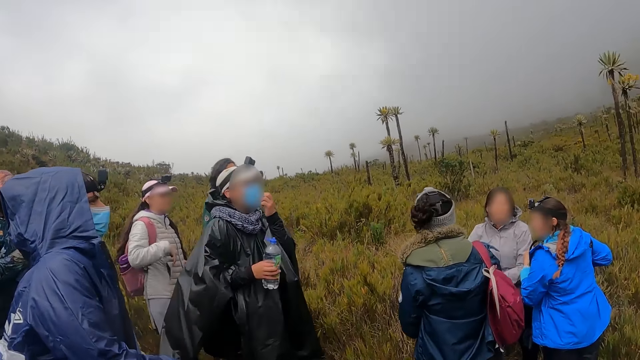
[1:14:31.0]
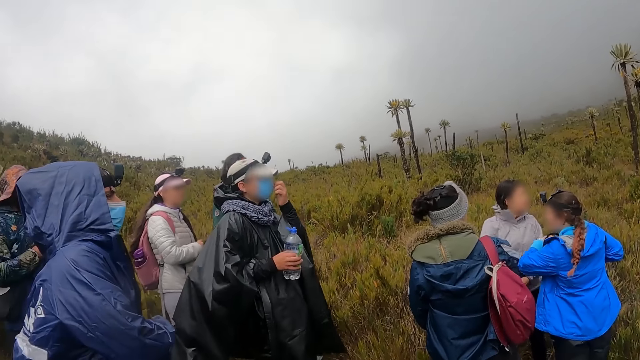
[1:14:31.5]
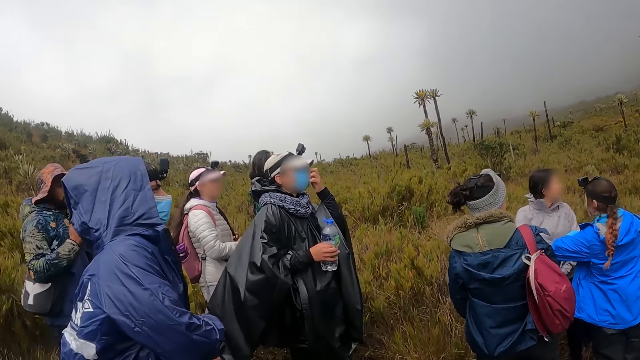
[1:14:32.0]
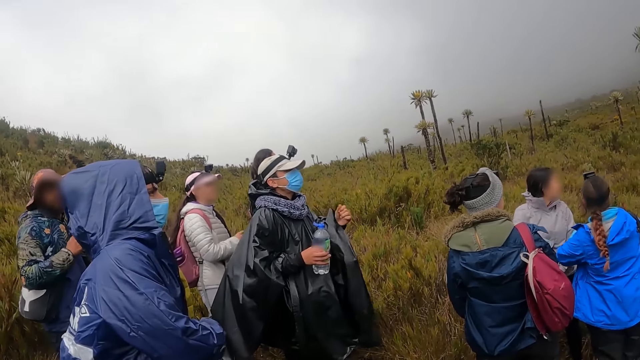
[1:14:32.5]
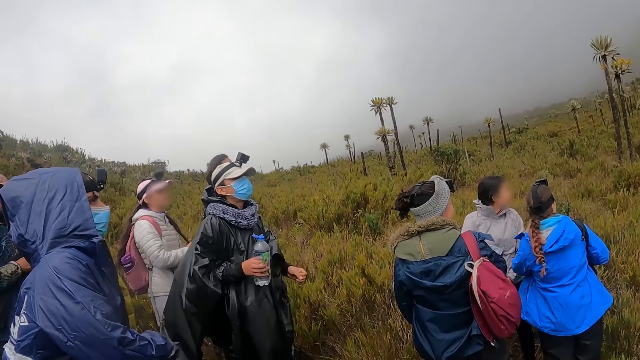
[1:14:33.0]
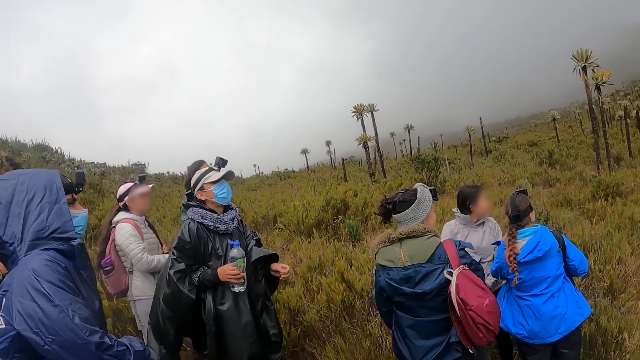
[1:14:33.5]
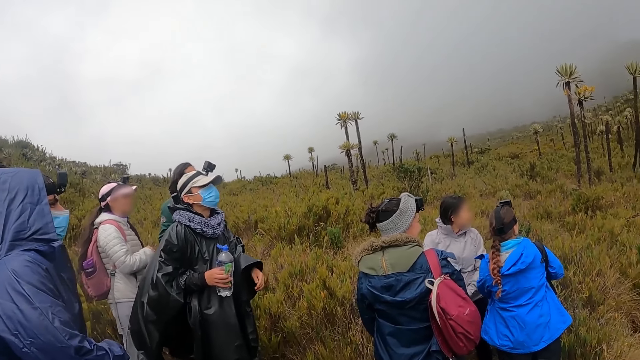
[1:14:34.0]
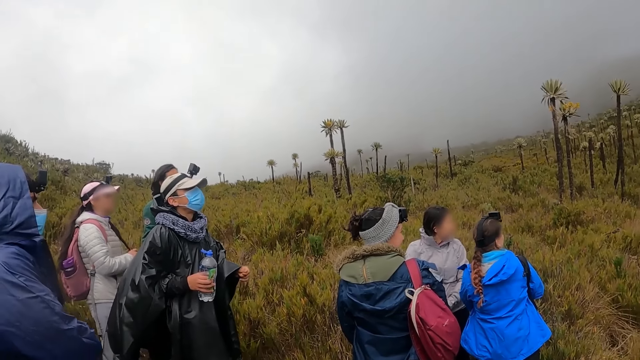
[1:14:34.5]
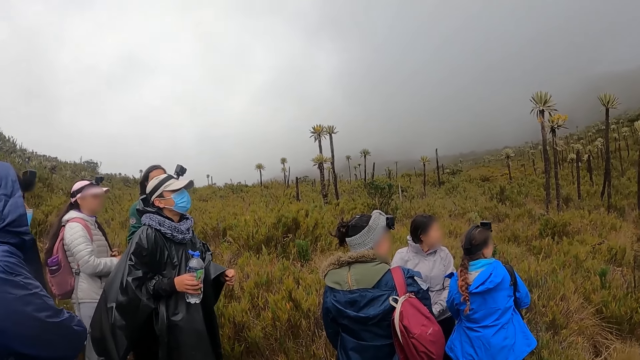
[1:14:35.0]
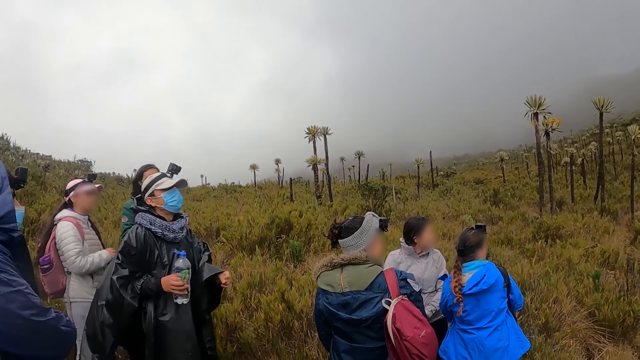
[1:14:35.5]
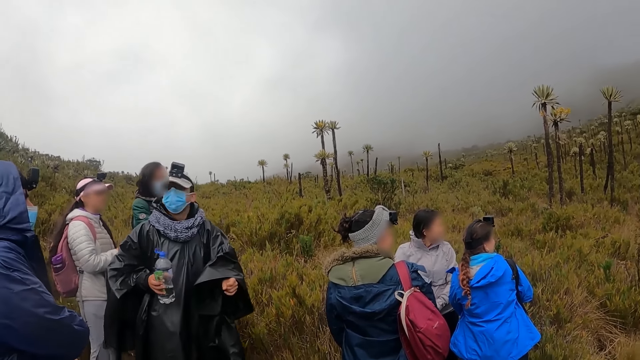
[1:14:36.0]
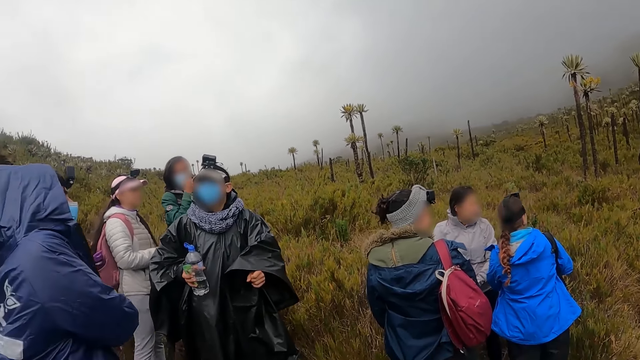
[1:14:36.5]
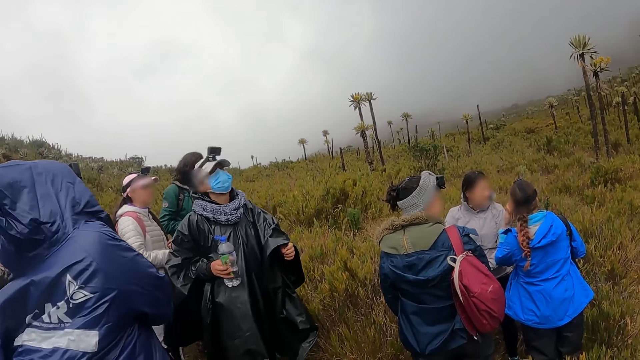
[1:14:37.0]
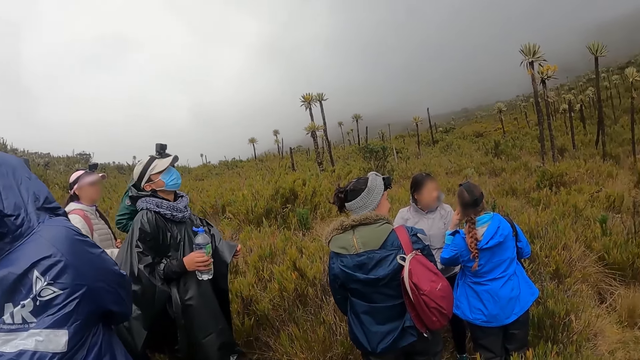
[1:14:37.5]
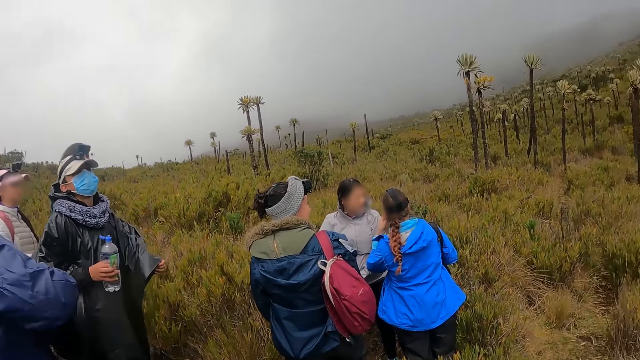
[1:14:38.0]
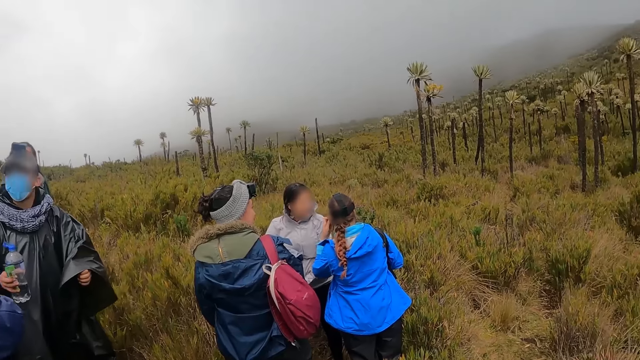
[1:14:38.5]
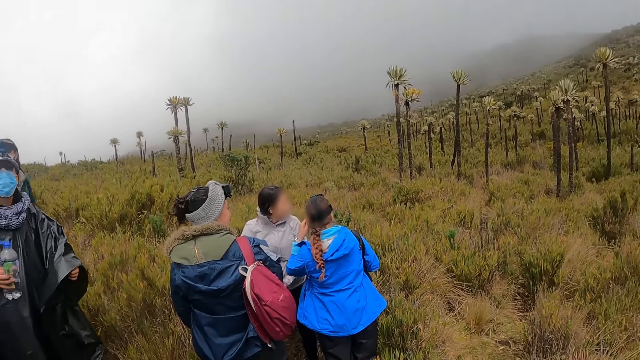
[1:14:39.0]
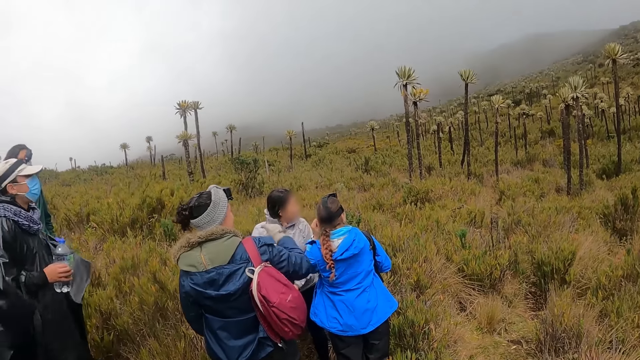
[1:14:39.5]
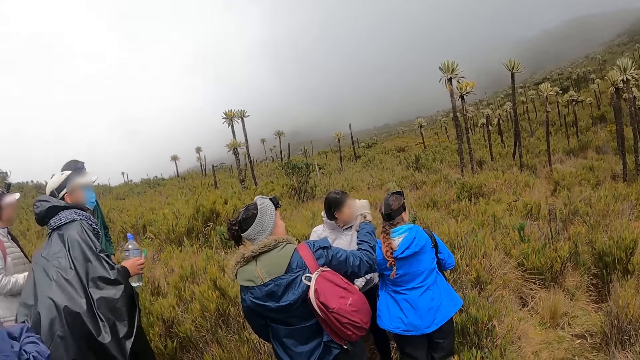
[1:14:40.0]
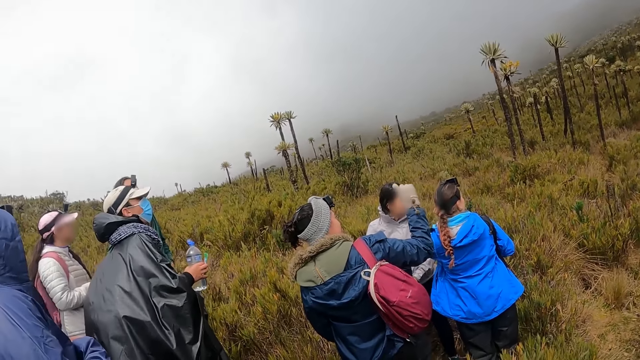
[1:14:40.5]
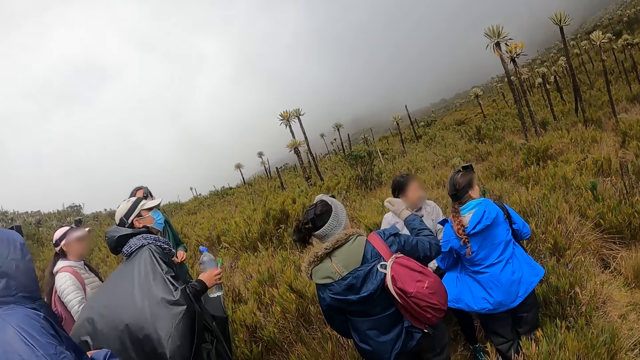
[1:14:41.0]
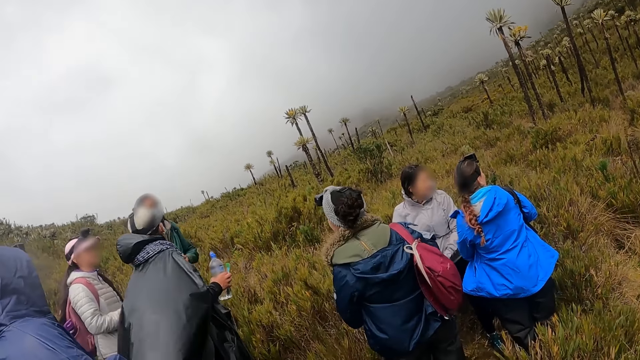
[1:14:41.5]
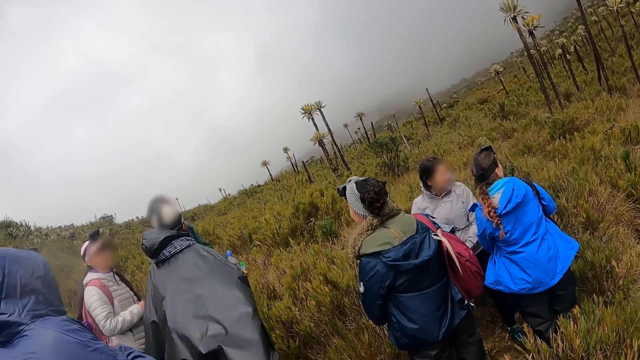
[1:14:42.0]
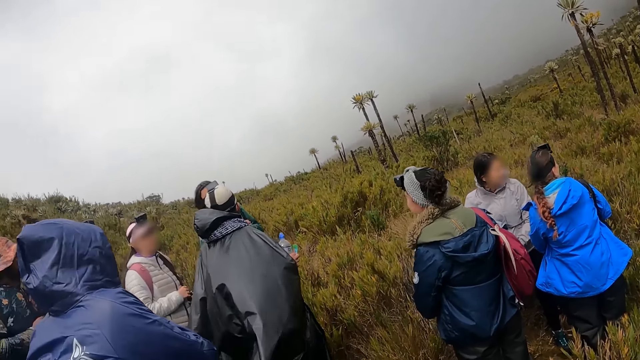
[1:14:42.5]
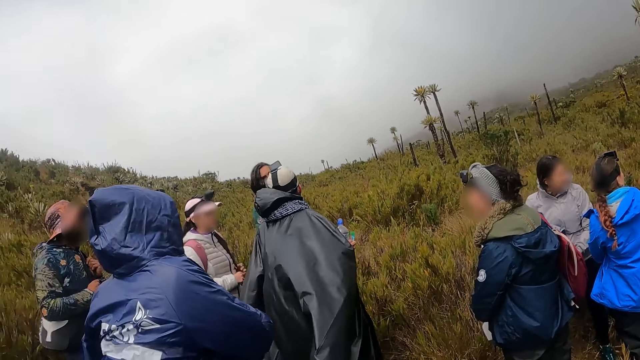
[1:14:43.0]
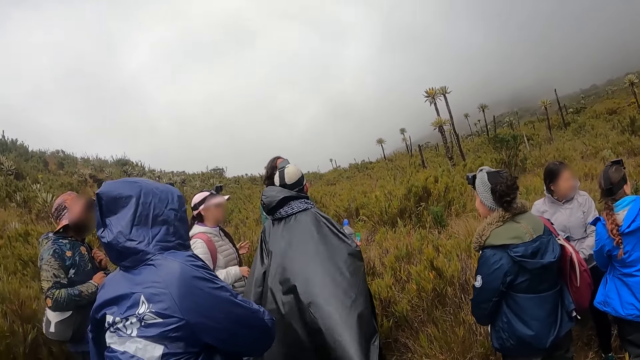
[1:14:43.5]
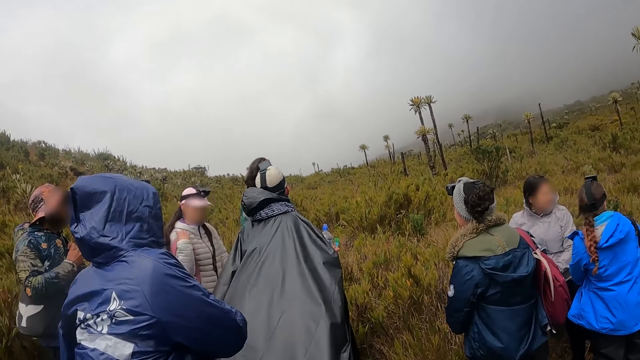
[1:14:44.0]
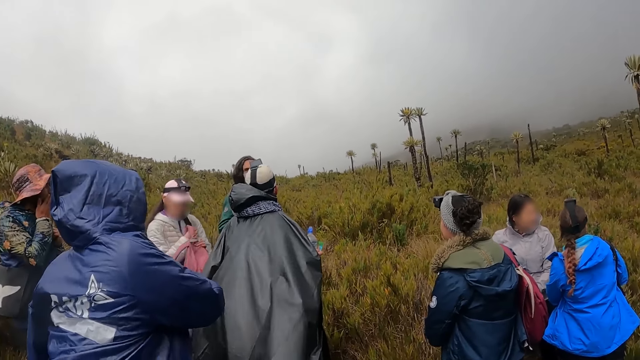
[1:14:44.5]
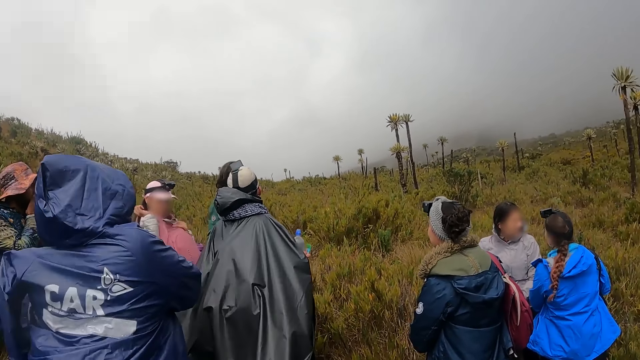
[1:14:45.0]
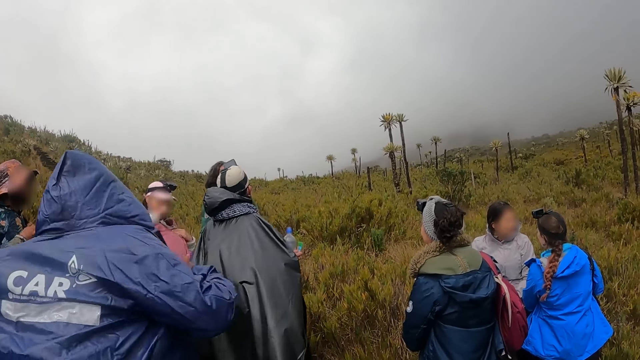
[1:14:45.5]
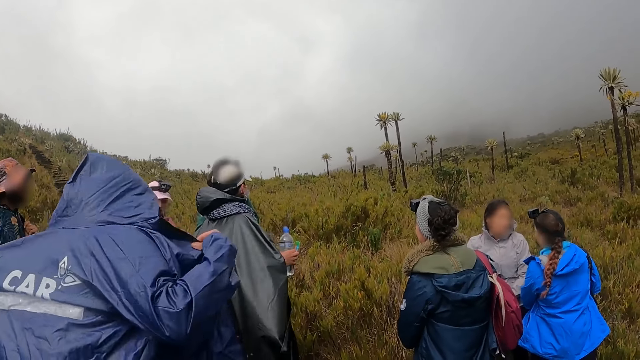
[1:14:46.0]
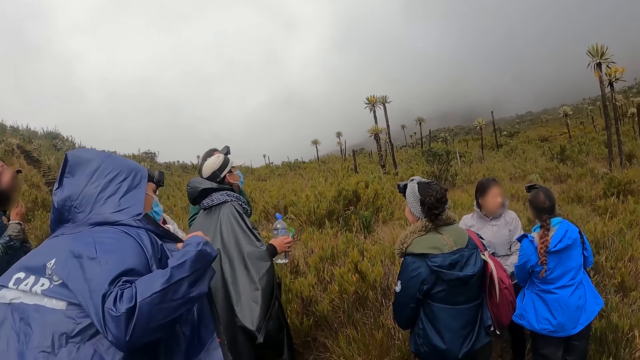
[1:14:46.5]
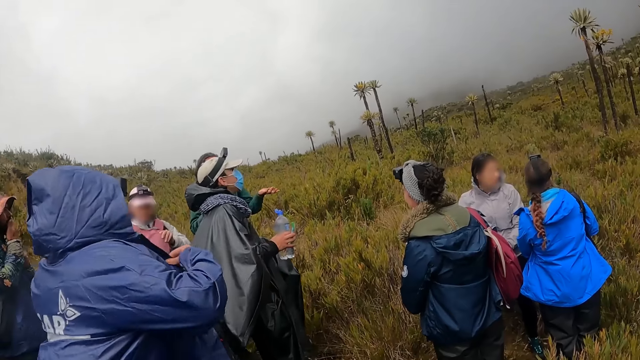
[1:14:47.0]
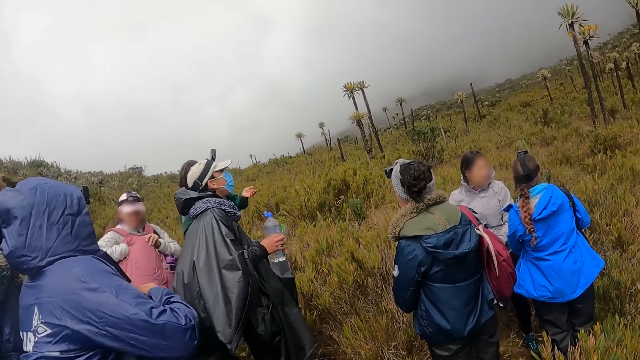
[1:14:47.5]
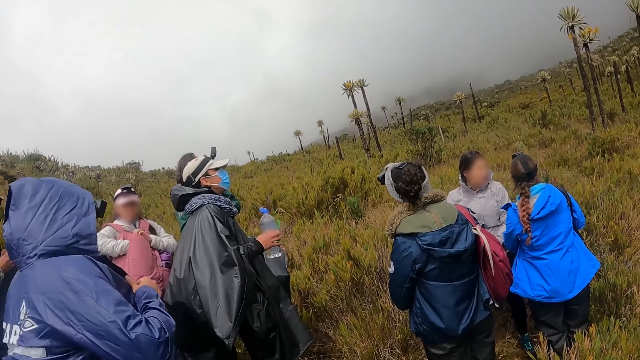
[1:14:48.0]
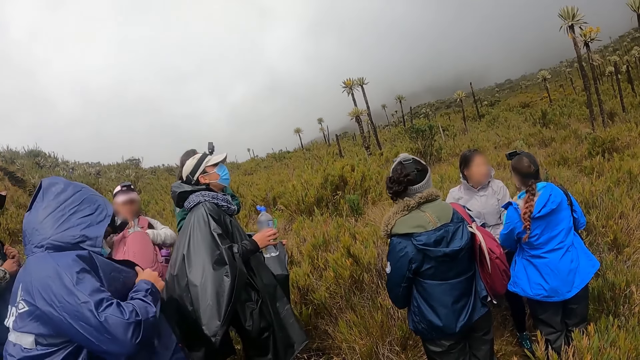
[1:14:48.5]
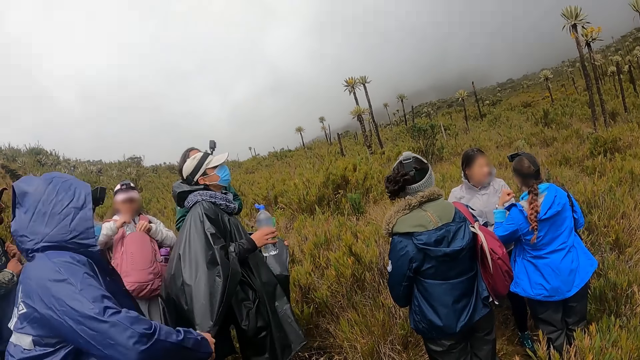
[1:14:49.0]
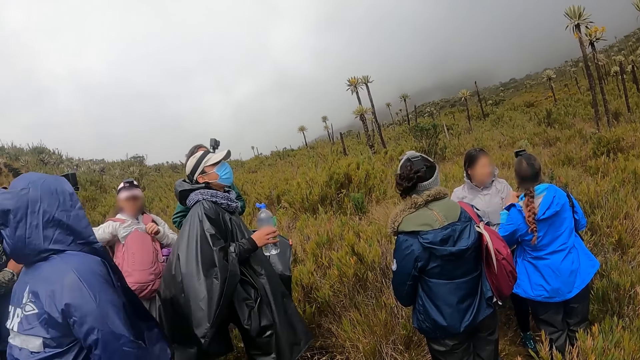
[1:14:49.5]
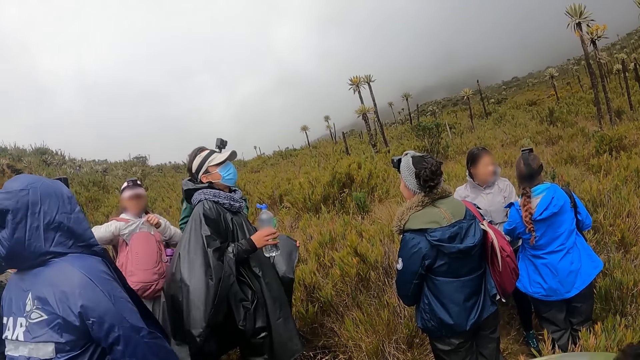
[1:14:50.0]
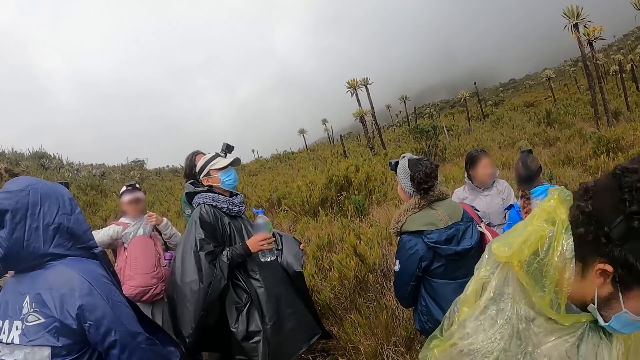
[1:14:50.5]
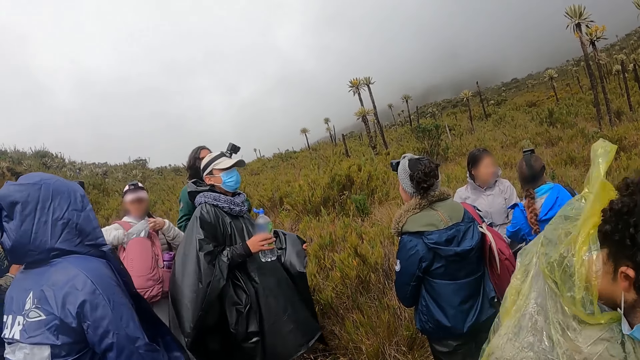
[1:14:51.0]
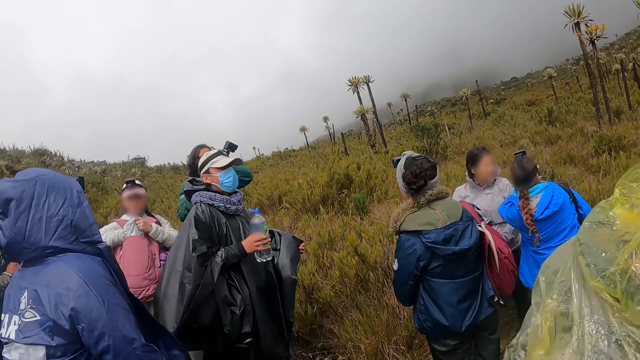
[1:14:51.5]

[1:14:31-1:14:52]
A man touches the mask. The camera wearer looks around. The man looks around. The camera wearer looks around. A woman lifts the right hand. The camera wearer looks around. Another woman lifts the bag. Another man pulls the jacket. Another man converses with the first man. The camera wearer looks around. Another man wears a rain coat.
